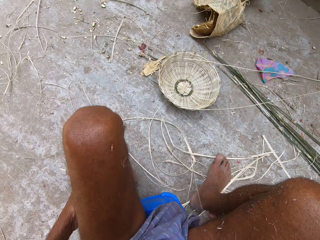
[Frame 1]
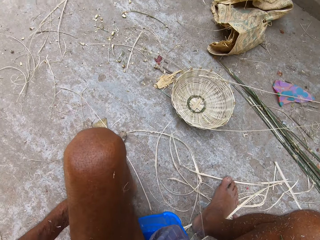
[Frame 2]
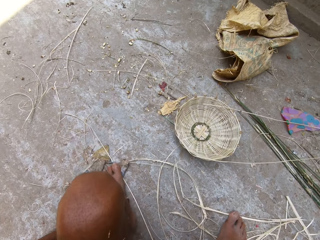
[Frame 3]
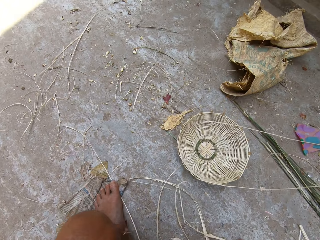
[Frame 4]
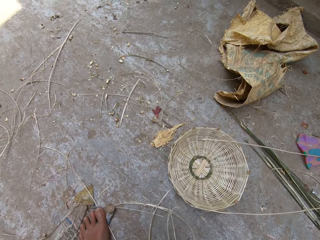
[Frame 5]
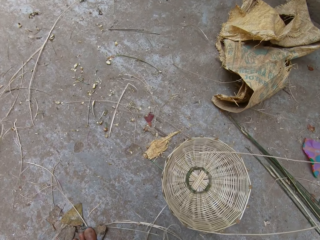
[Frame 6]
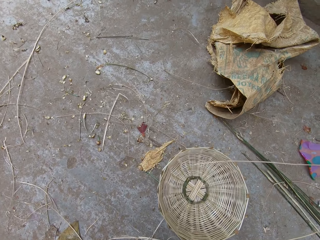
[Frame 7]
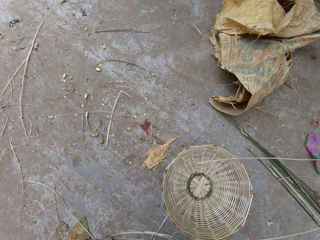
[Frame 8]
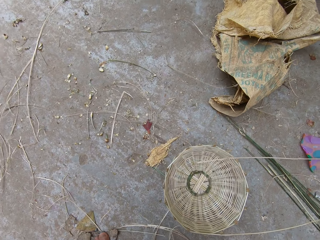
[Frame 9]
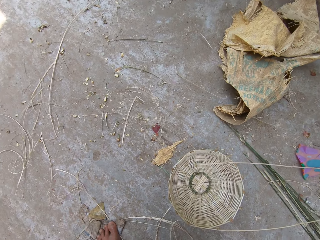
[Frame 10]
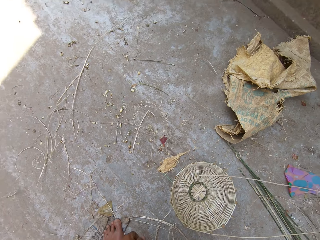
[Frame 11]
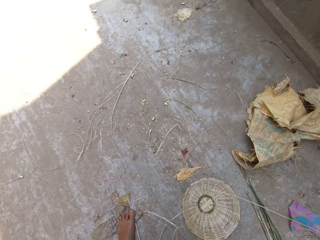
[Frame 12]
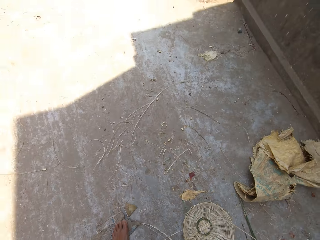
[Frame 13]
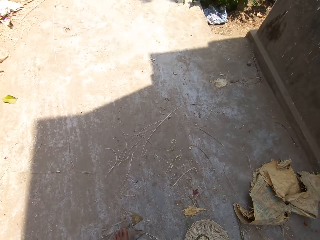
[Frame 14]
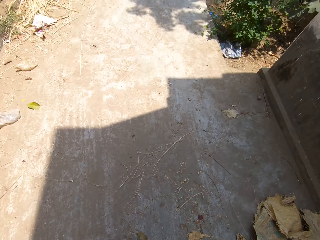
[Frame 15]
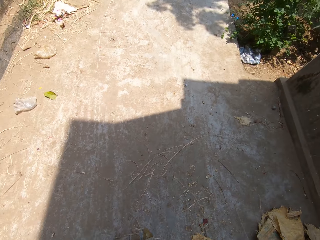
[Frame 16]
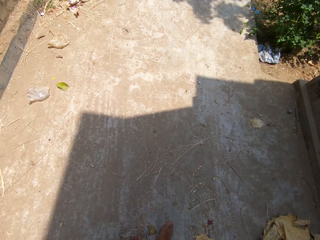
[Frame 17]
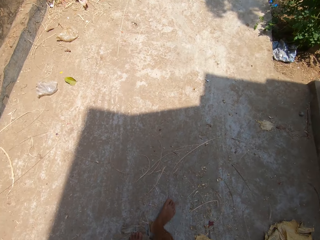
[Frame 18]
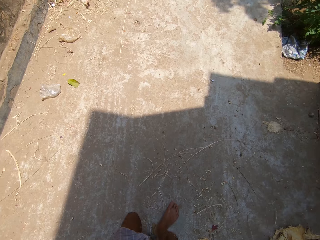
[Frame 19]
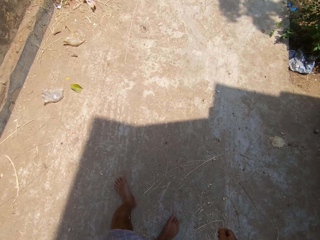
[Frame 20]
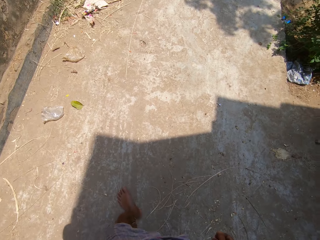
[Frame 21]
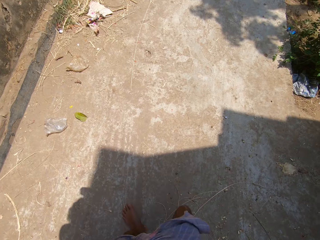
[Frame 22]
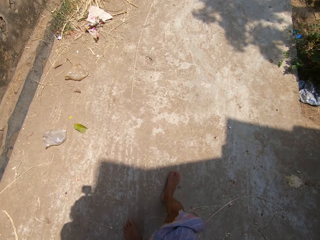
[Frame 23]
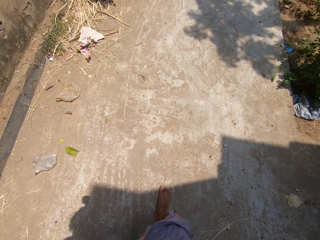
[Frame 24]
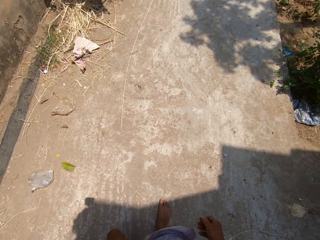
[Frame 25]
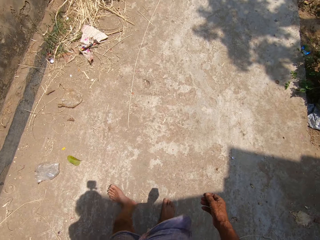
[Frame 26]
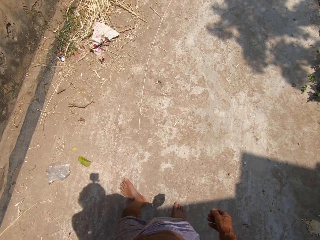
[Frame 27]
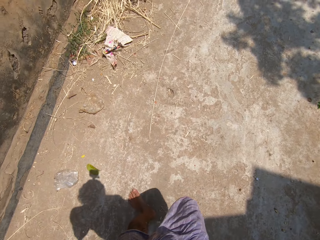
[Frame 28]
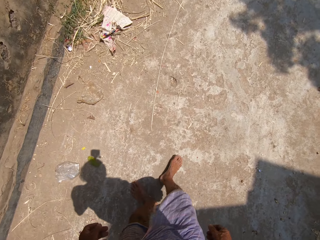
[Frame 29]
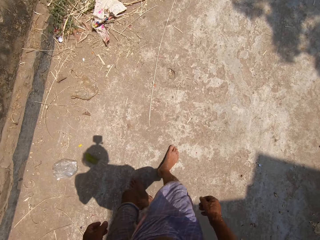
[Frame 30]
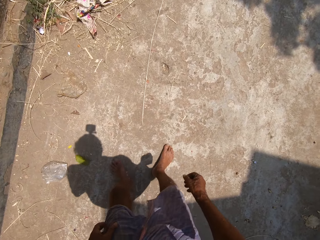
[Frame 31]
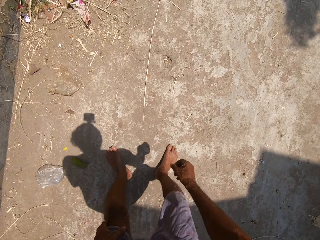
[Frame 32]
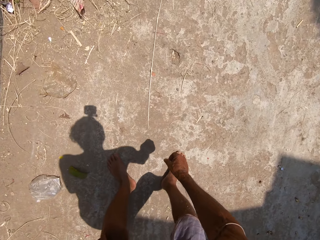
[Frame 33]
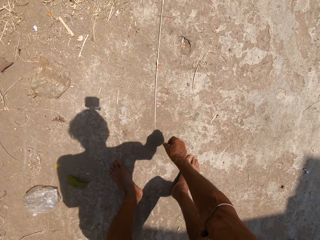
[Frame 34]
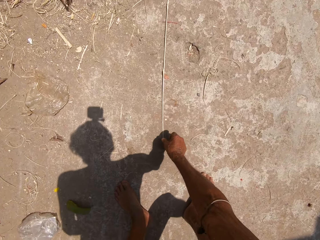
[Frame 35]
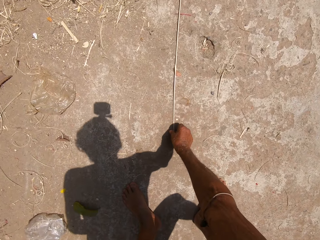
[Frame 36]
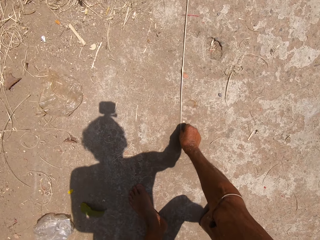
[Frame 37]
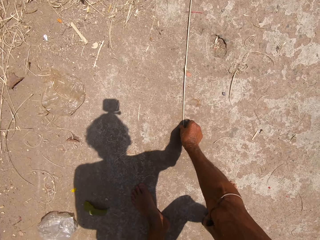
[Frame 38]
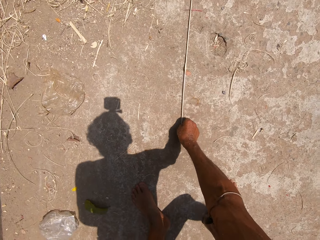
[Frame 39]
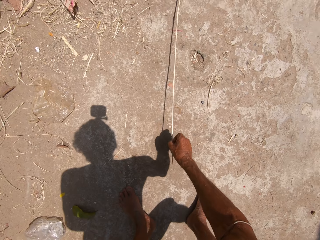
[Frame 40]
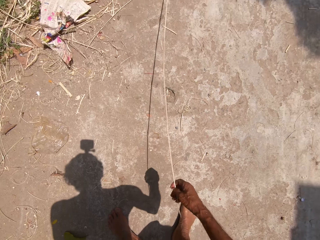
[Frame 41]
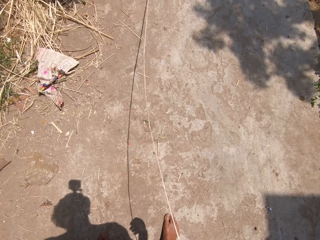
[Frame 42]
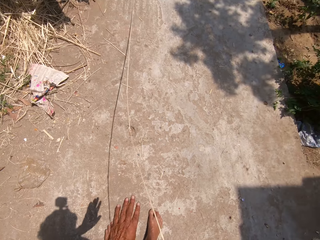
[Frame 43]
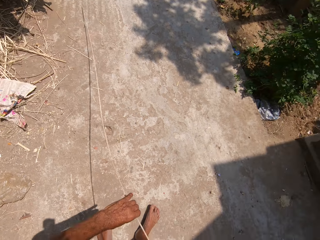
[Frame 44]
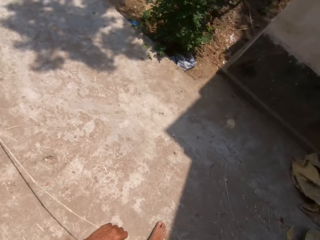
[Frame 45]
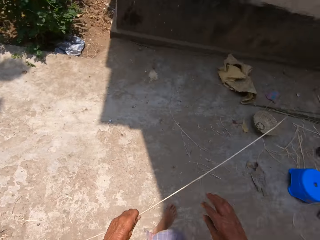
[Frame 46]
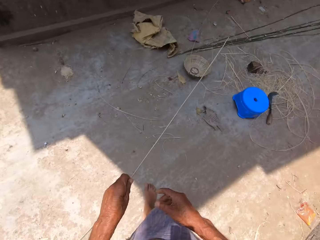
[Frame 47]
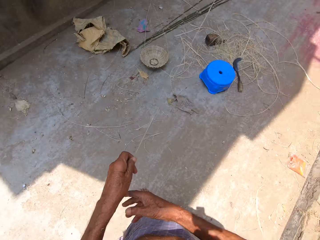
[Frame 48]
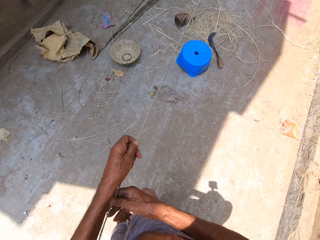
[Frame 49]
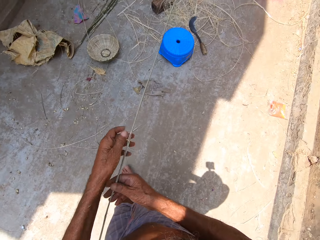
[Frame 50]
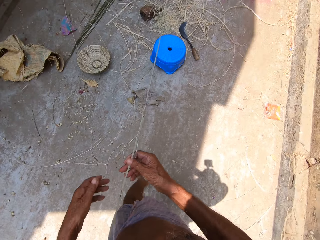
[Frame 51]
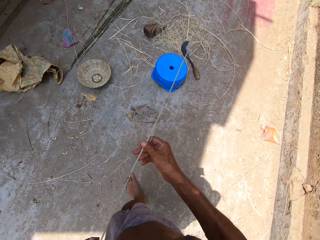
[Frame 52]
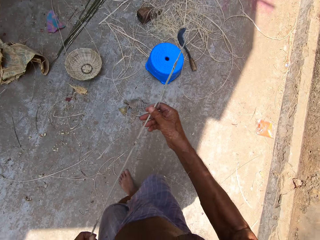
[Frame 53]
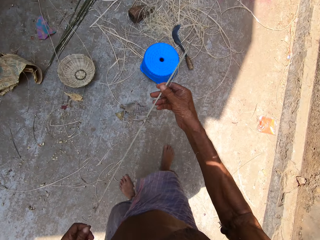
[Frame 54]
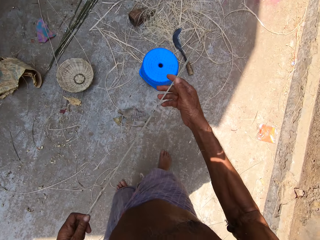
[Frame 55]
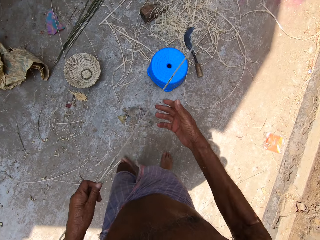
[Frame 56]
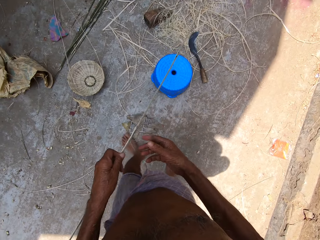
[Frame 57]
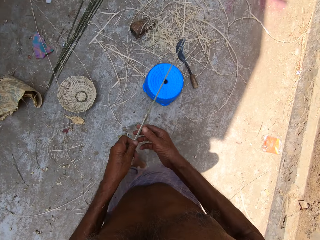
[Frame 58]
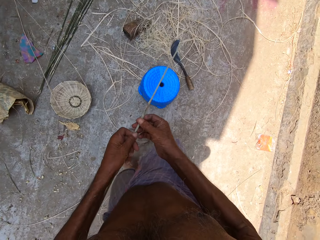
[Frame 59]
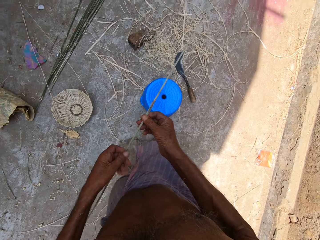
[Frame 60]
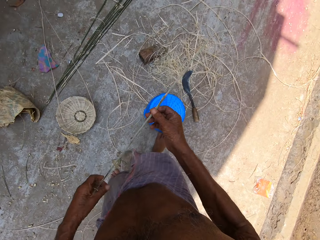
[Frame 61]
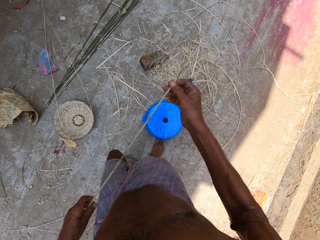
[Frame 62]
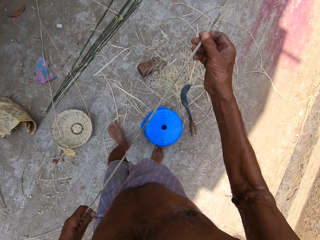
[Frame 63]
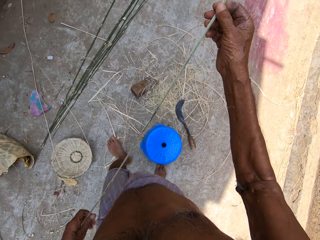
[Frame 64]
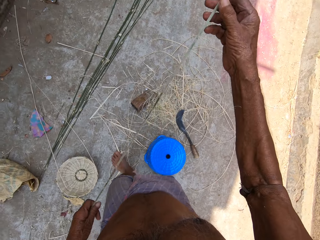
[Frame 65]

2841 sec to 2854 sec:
The camera wearer walks towards a bamboo strip on the ground. He walks. He picks up the bamboo strip from the ground with his right hand. He stretches out the bamboo strip with both hands. He walks.

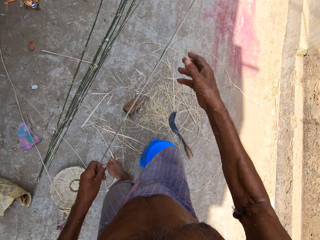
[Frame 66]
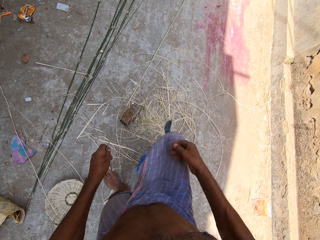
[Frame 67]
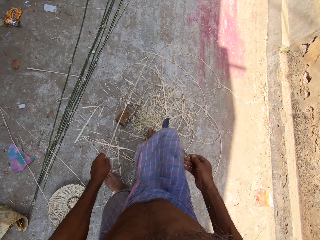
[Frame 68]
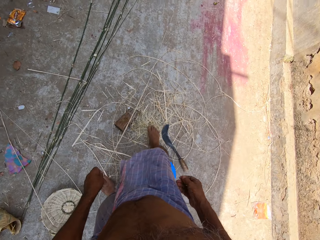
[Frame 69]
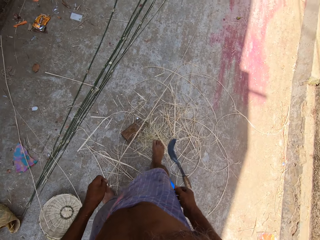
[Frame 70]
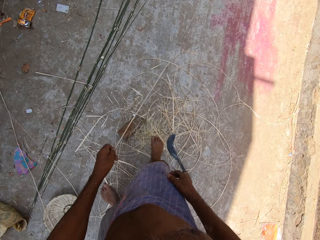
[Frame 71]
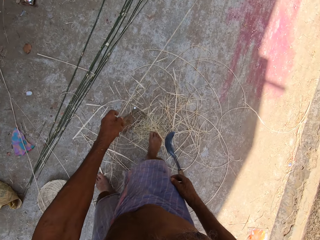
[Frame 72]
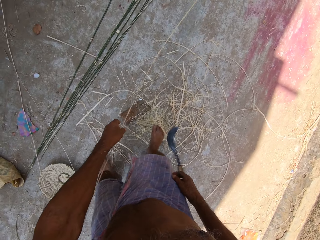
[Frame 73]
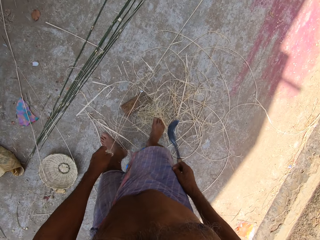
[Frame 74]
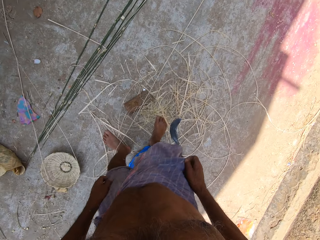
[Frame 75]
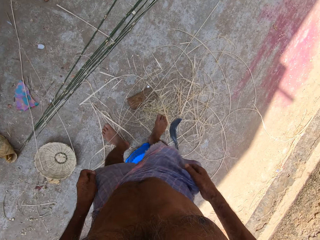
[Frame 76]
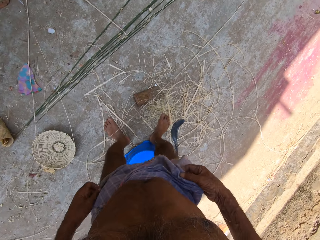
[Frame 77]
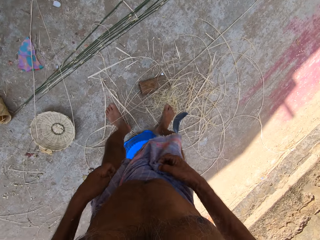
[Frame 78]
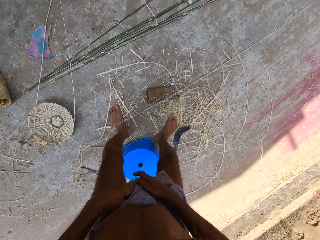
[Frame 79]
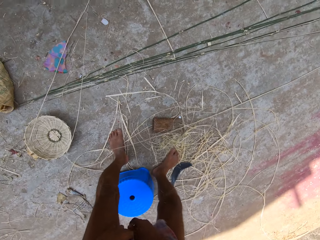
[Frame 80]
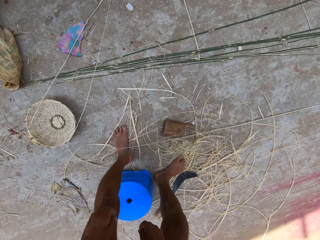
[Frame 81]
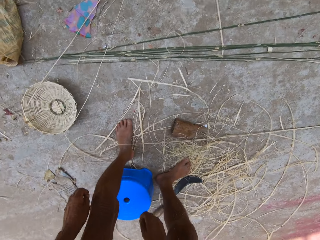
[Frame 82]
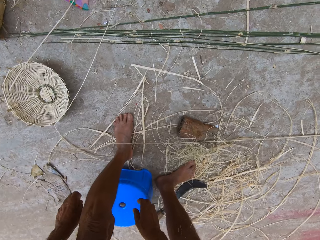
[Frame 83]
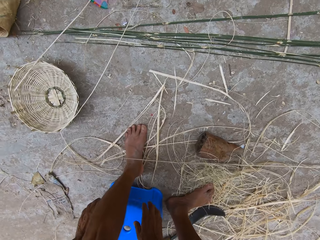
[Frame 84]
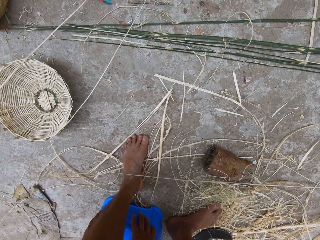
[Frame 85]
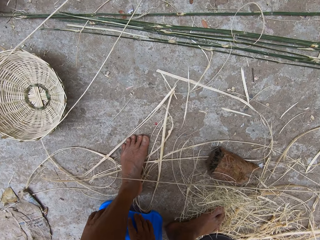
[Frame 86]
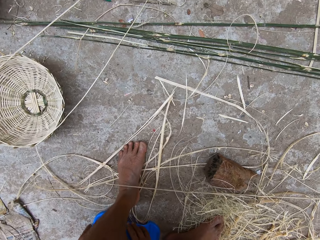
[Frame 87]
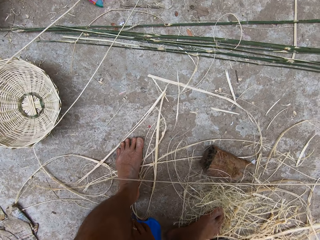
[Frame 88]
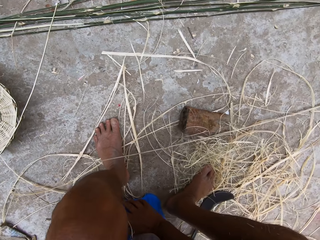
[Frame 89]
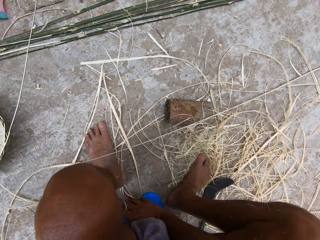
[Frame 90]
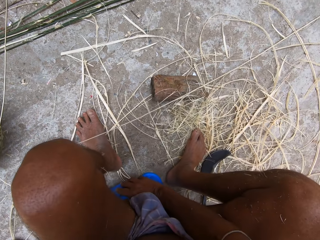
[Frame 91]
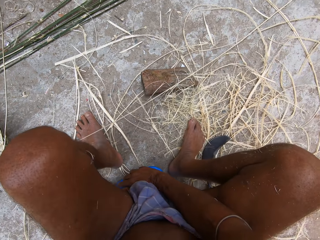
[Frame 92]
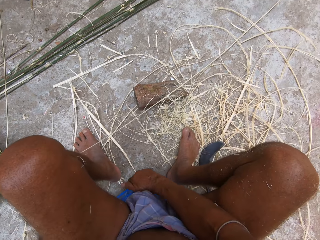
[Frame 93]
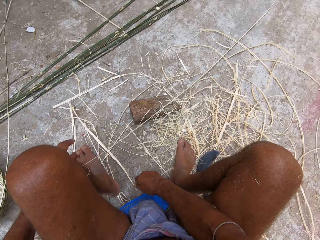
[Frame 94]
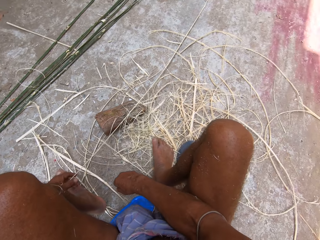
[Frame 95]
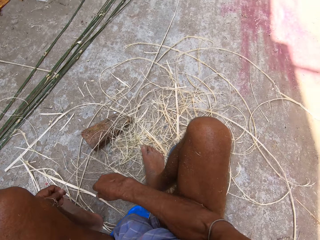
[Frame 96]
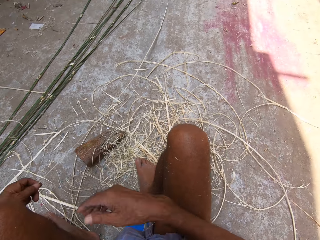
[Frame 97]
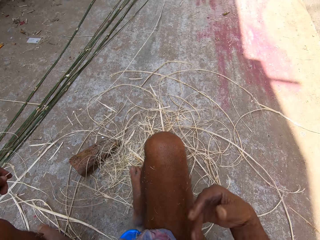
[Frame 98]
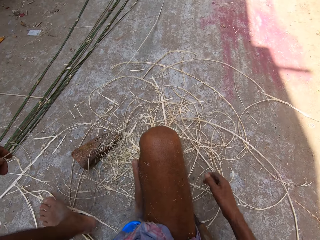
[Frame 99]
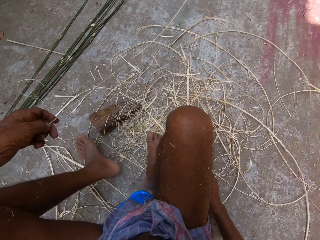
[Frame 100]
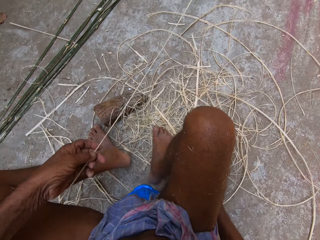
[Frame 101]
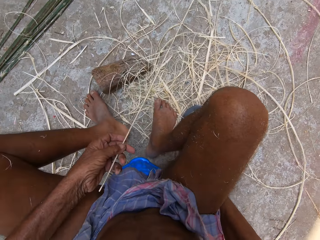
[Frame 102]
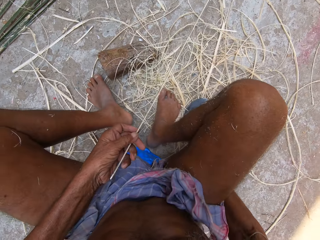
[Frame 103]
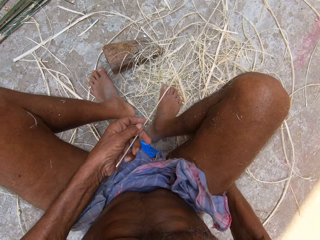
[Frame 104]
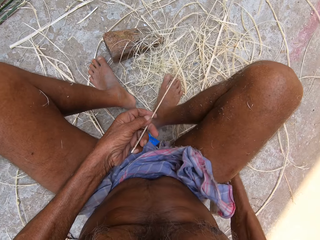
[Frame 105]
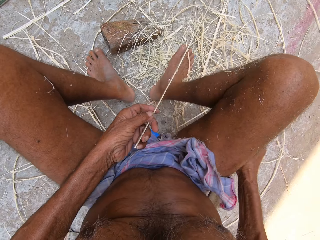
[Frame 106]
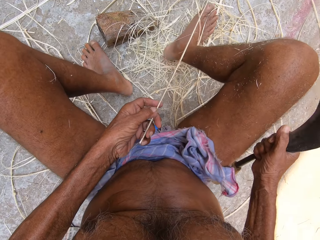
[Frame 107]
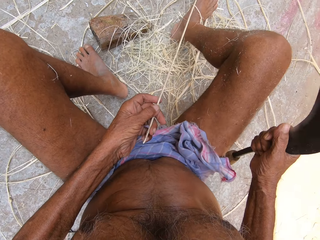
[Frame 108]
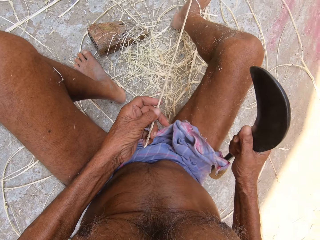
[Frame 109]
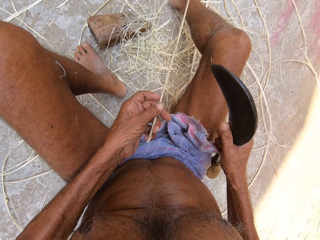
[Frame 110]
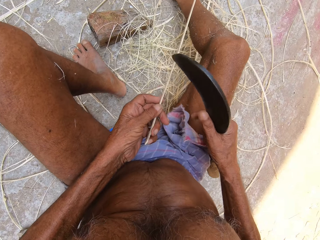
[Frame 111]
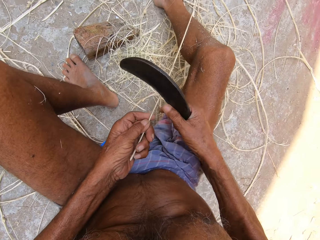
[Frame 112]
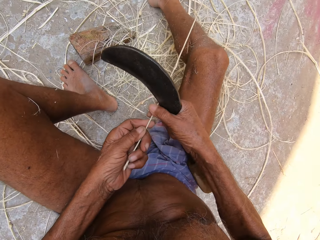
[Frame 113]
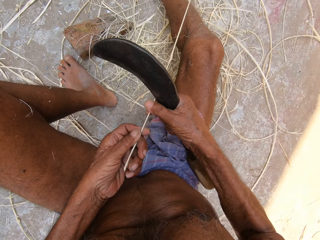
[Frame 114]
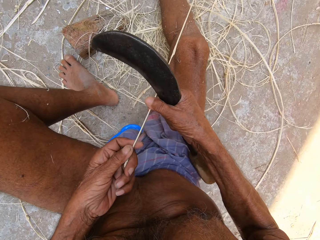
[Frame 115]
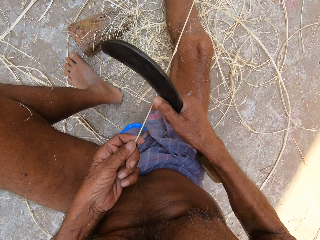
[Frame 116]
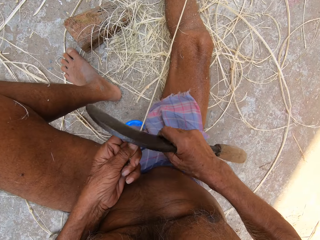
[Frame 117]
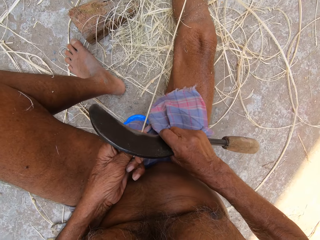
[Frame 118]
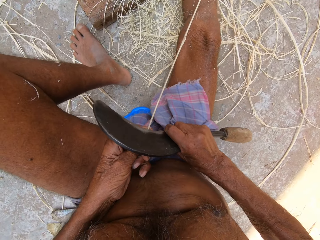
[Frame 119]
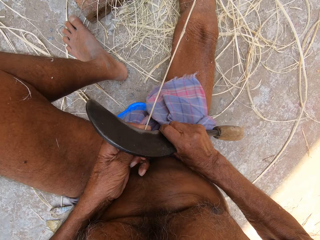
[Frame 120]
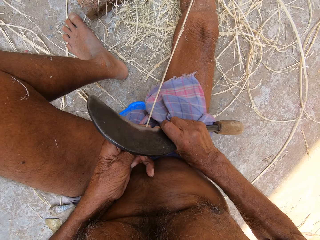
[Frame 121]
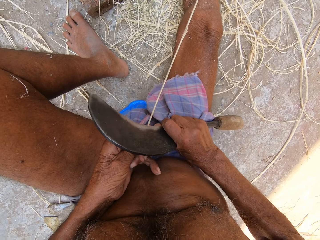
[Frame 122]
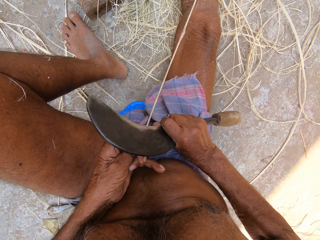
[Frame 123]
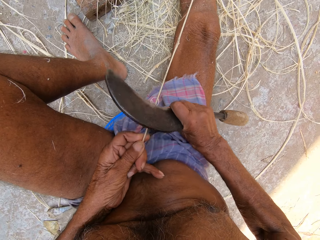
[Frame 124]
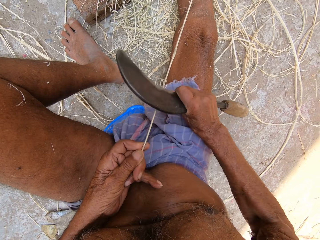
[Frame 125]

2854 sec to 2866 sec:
The camera wearer drops the bamboo strip or basket fiber on his leg with his left hand. He adjusts his shorts with both hands. He sits down. He picks up the bamboo strip from his leg with his left hand. He picks up a sickle or hook knife from the ground with his right hand. He holds the bamboo strip with his right hand. He repositions his left hand on the bamboo strip. He scrapes the bamboo strip in his left hand with the sickle in his right hand. He cuts the basket fiber with the hook knife.
